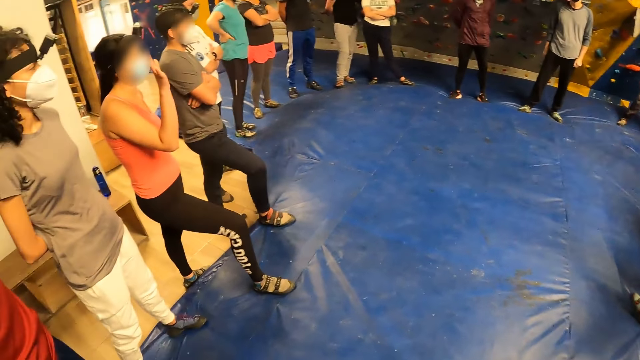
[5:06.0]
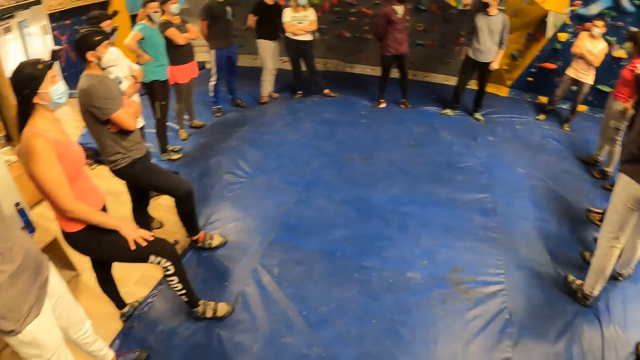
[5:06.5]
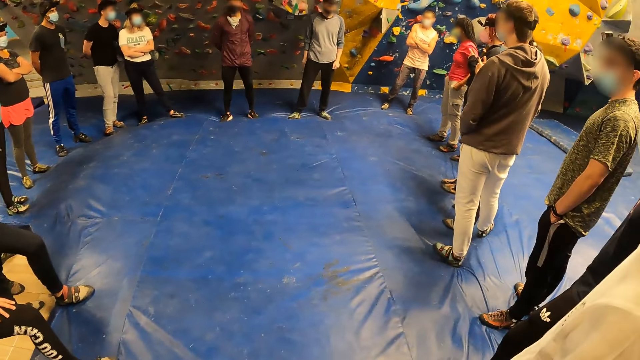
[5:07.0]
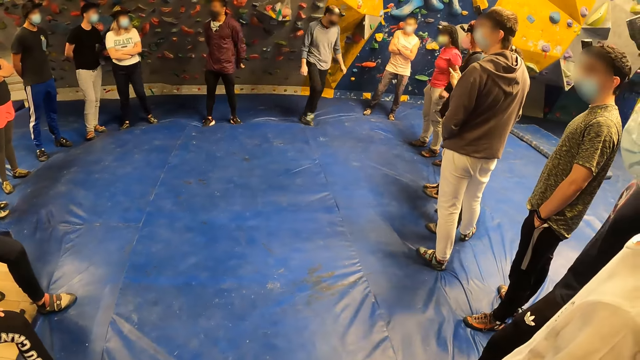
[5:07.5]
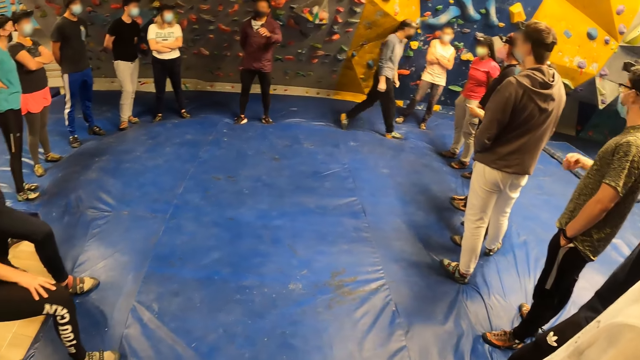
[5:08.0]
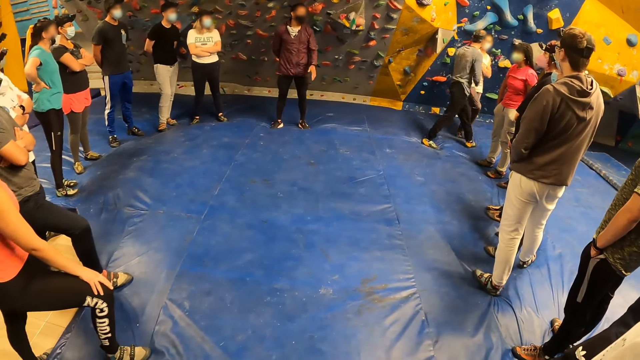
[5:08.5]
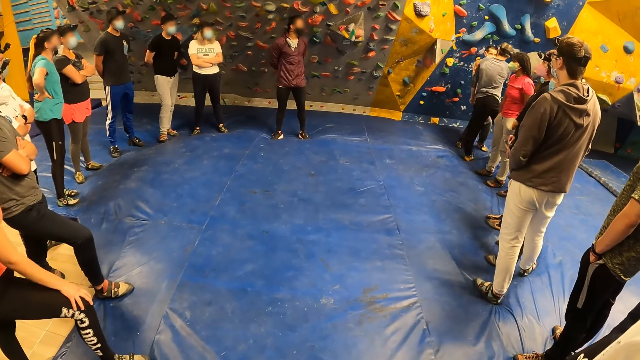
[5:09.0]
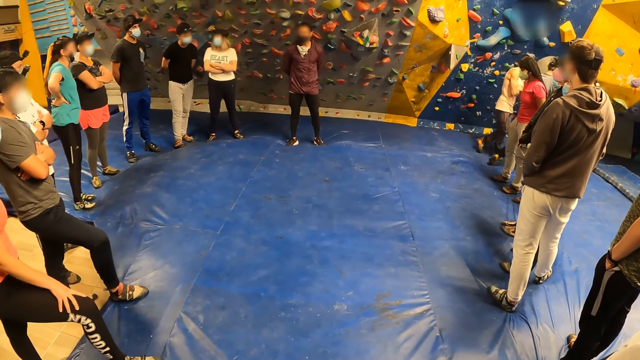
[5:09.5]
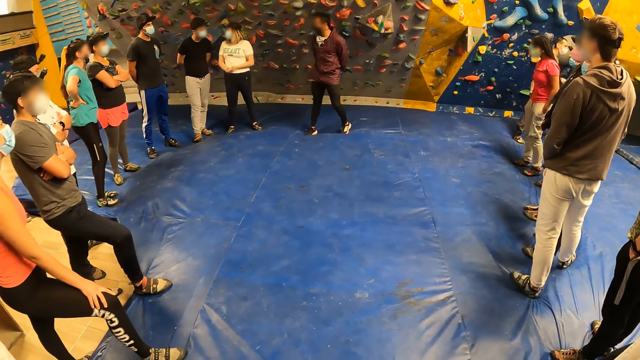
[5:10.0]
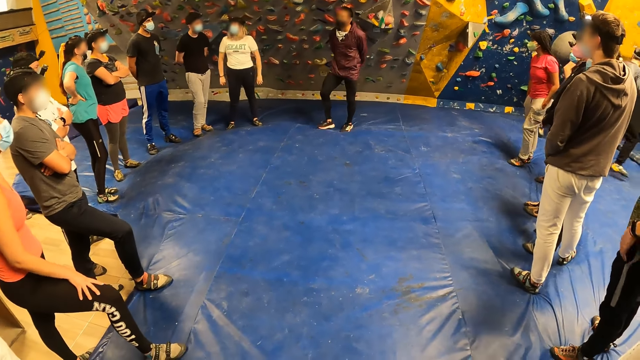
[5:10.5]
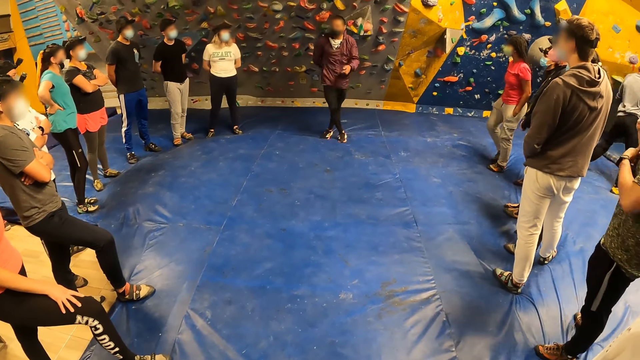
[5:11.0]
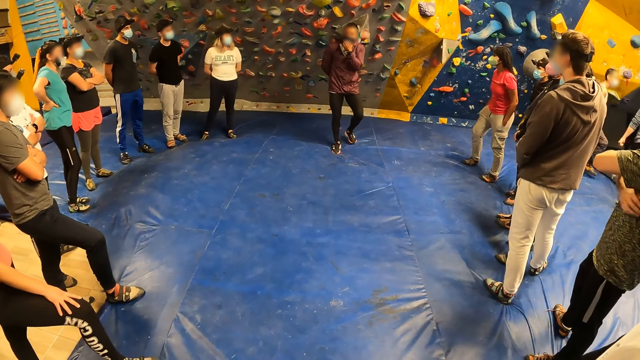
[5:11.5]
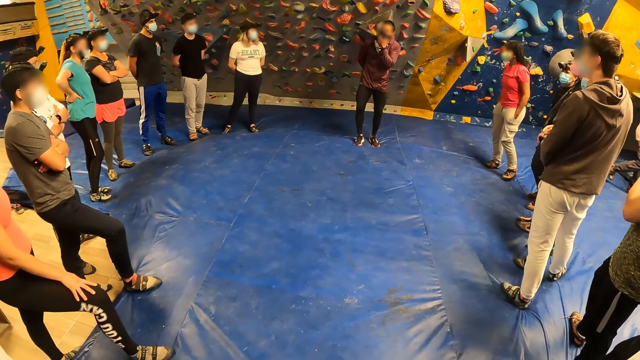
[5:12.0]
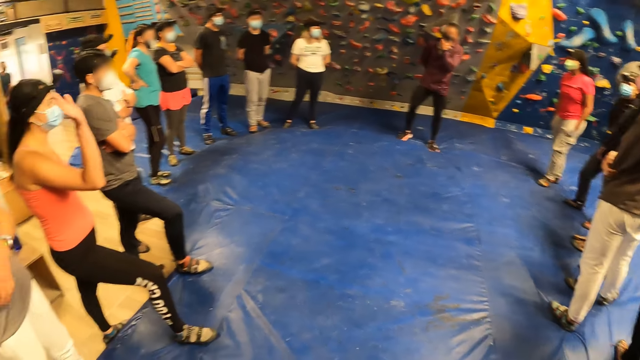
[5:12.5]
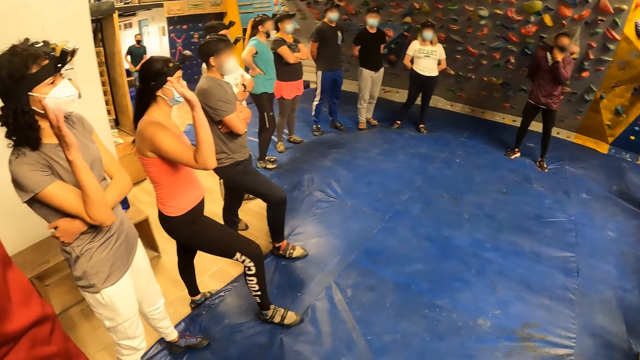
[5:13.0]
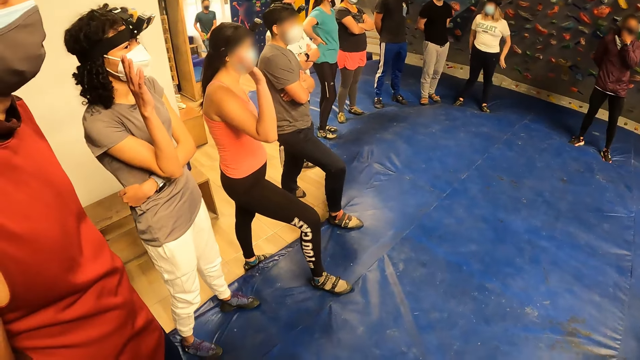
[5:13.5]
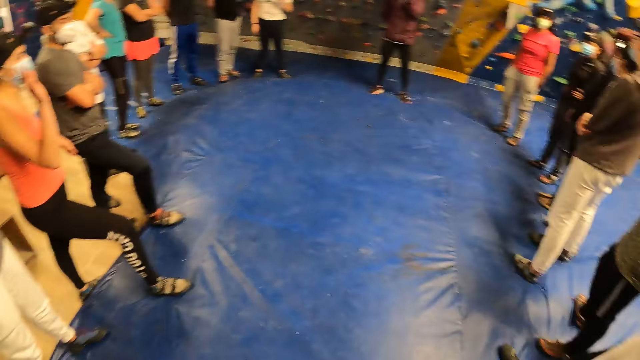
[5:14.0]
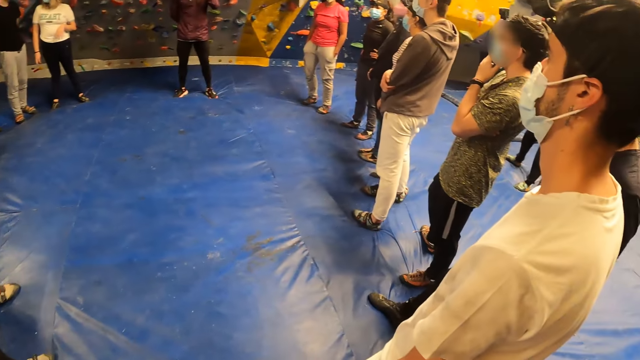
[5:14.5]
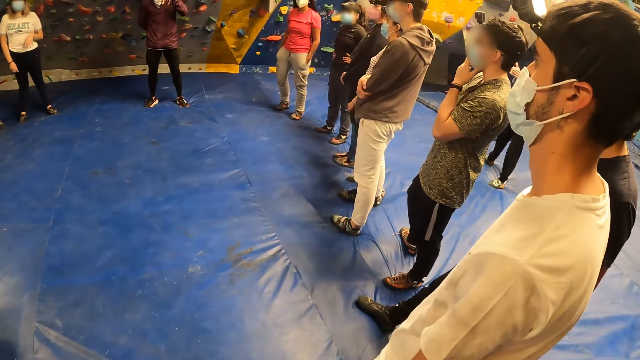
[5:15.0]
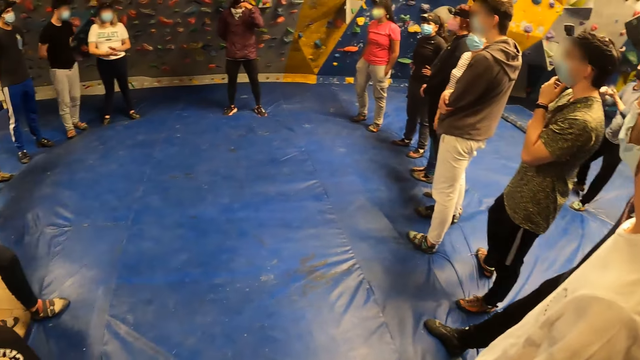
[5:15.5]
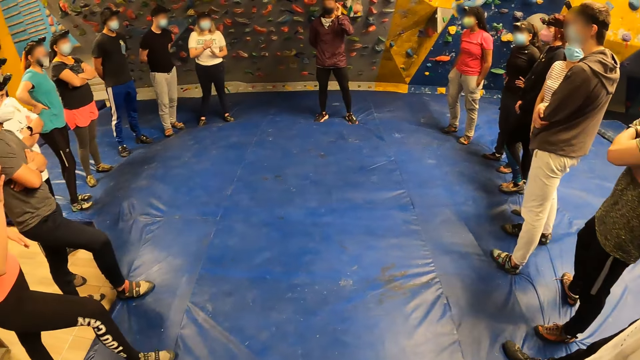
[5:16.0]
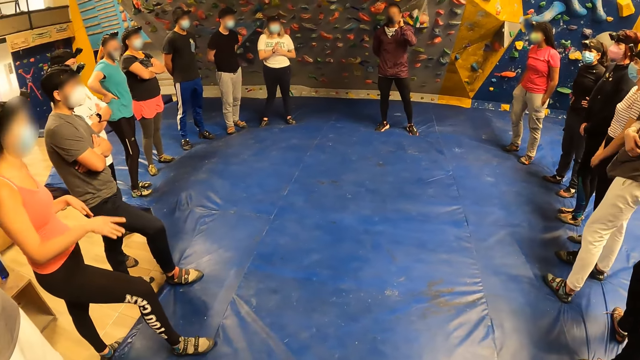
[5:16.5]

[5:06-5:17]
A lady moves her hand. The camera wearer looks around. A man moves around. Another man raises his hand. A third man walks around. The second man lowers his hand. The third man talks to a fourth man. The fourth man walks around. The second man moves aside. An instructor adjusts his nose mask with his left hand. Another lady stretches her hands. The instructor gesticulates with his left hand.

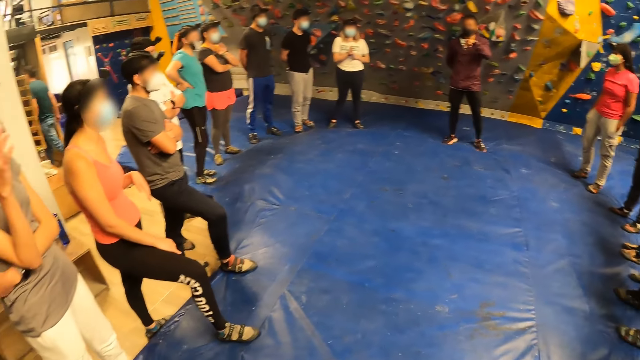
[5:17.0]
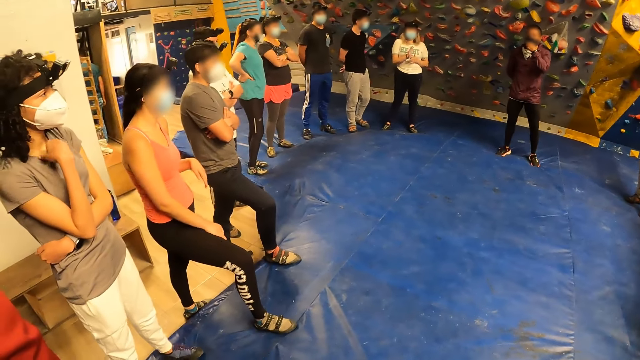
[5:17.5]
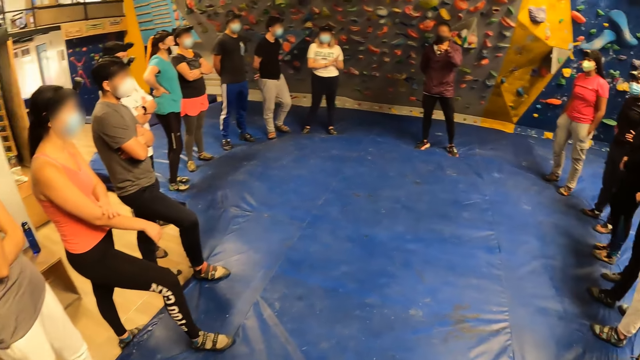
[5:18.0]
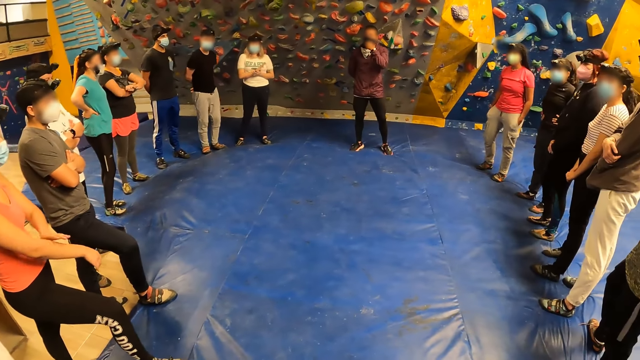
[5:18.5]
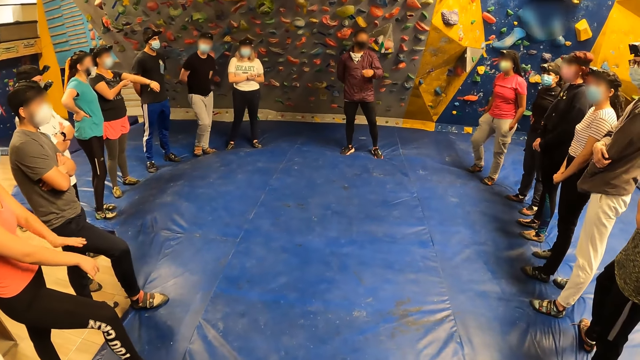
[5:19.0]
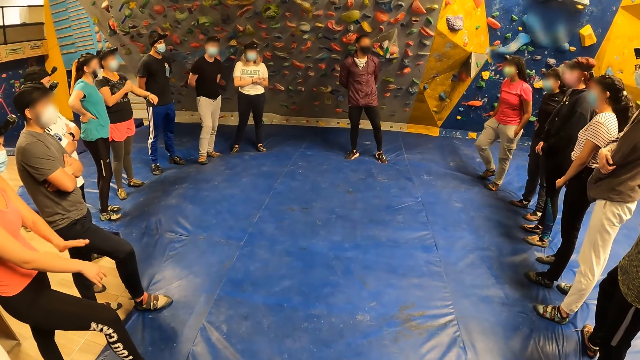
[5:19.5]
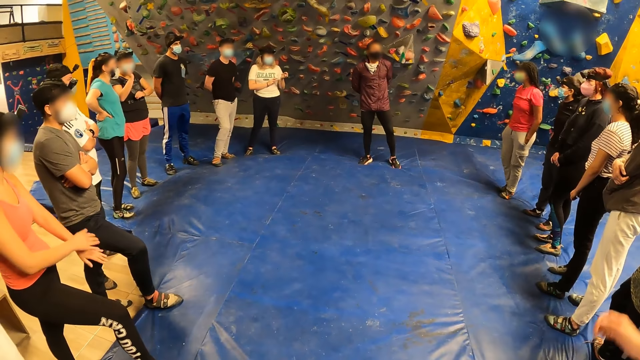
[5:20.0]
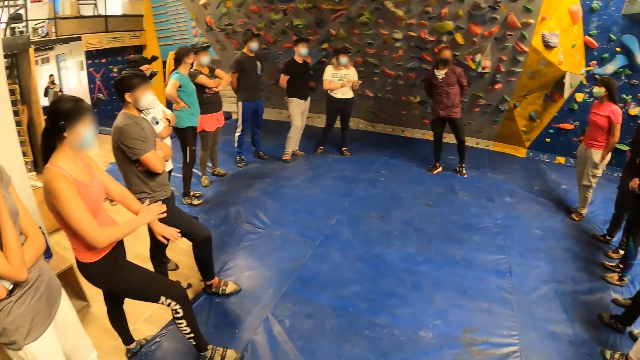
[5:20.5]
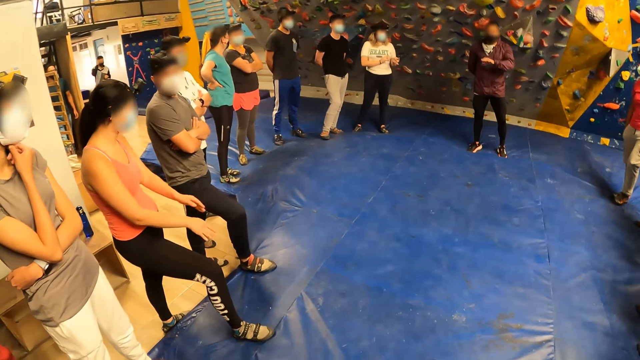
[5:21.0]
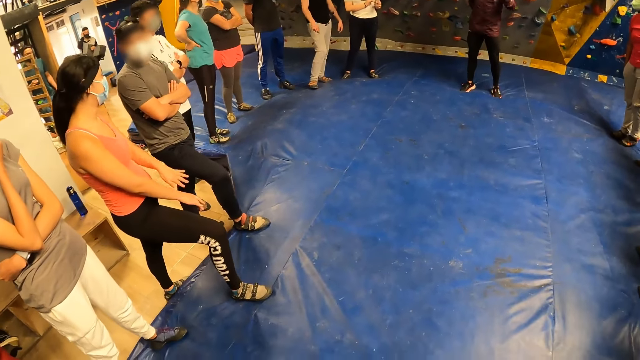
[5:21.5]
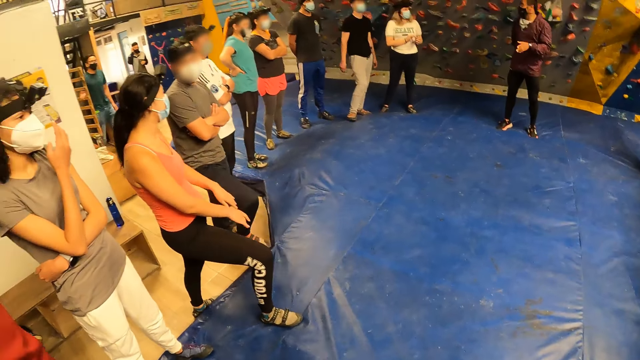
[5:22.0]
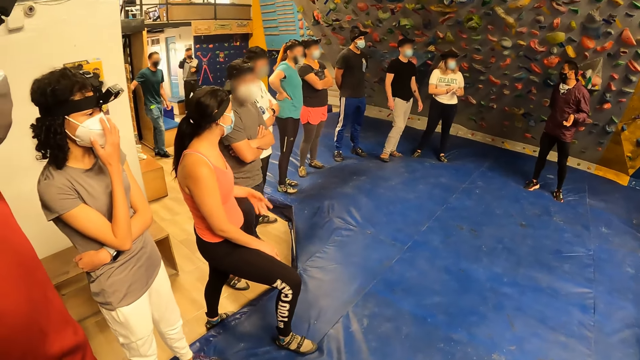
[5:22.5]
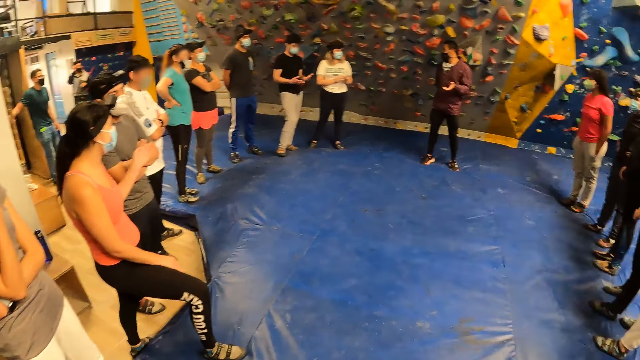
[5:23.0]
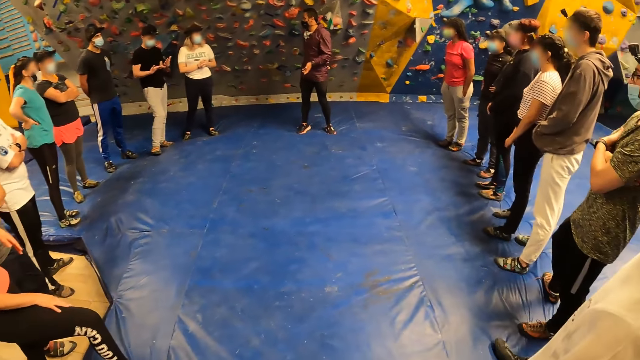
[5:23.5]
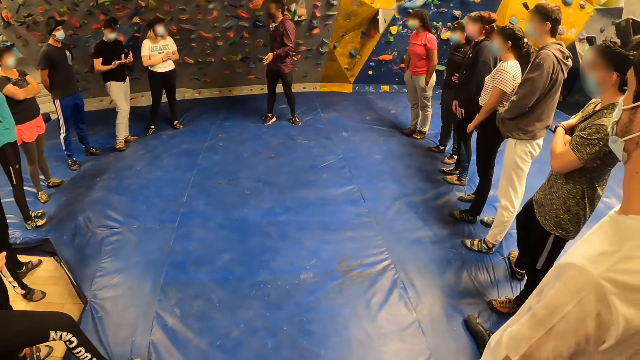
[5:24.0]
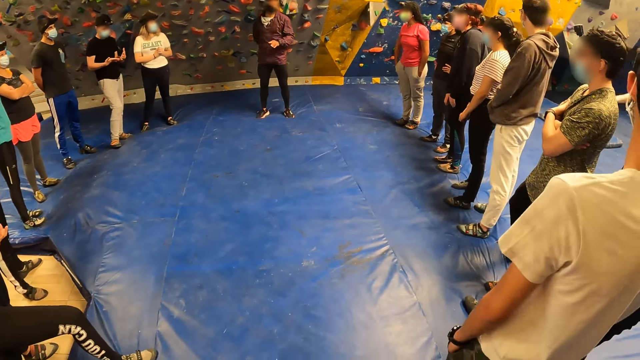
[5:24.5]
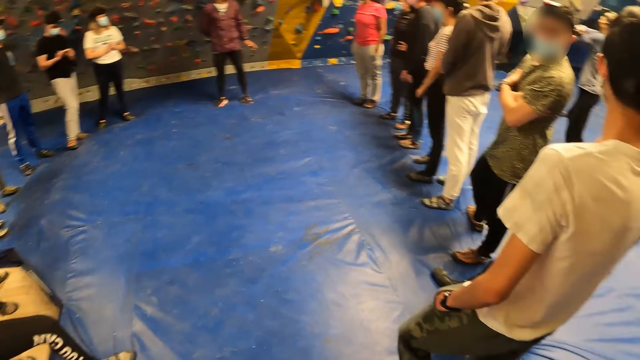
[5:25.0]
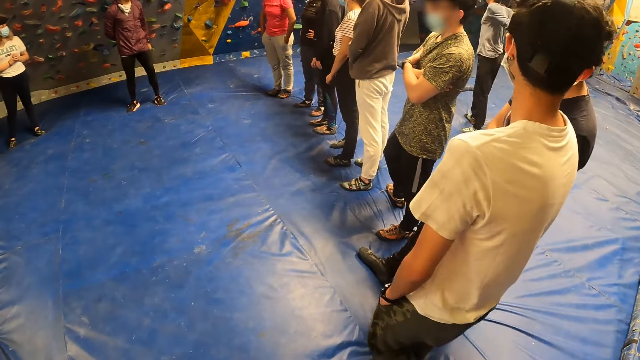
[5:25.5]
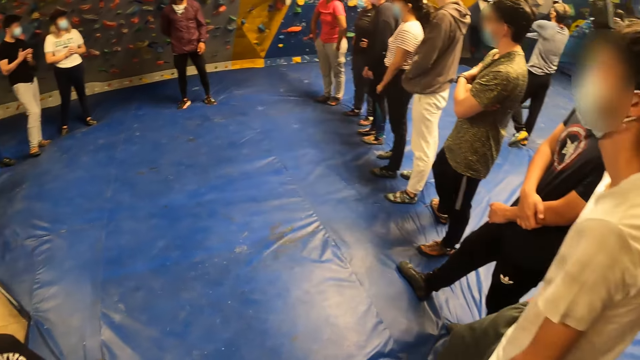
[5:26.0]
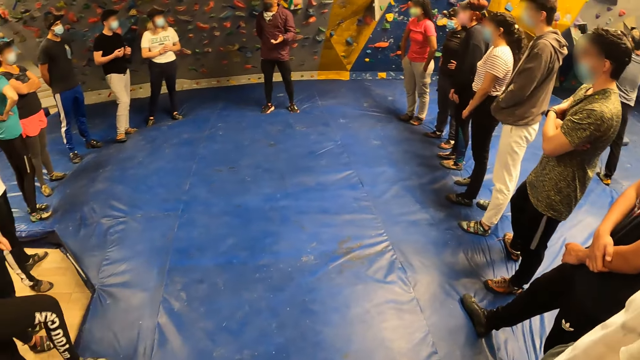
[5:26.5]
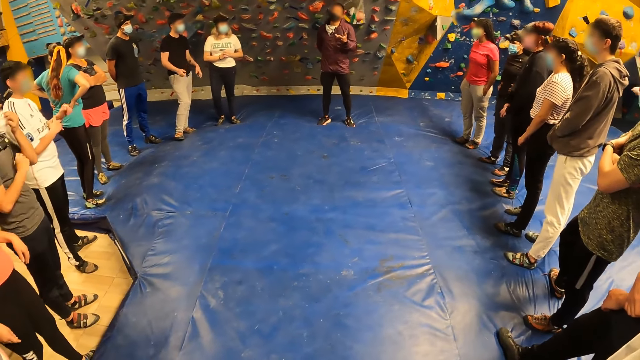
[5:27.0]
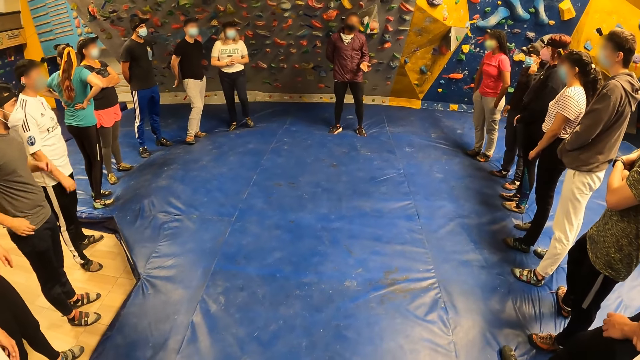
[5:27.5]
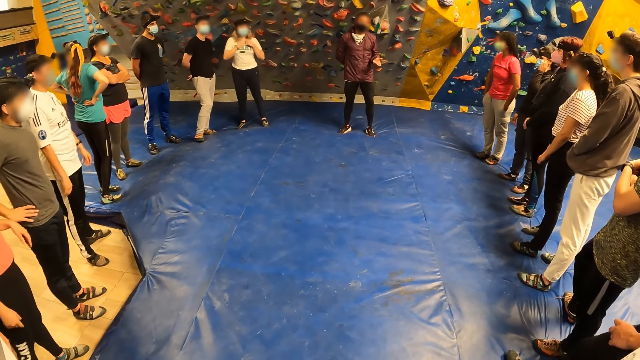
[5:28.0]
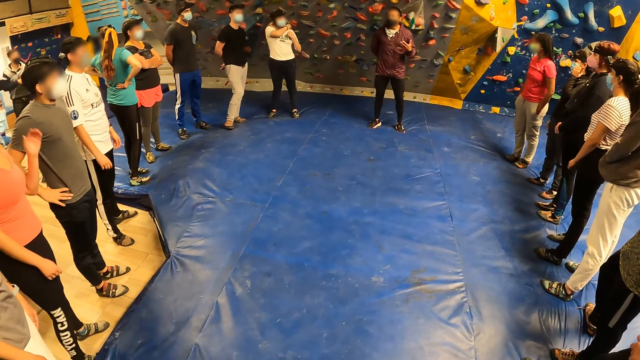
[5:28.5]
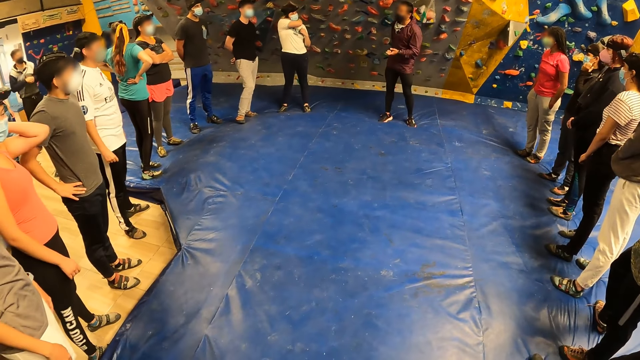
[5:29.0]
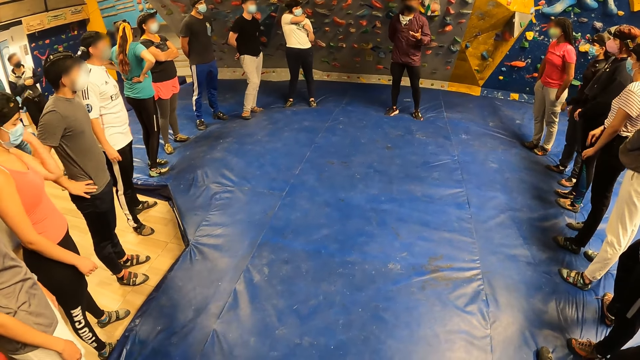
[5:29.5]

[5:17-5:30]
A man moves his hand. A lady stretches her hands. The man lowers his hand. The man moves his hand. Another man moves his hand. A third man swings his hand.
